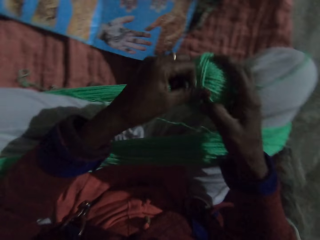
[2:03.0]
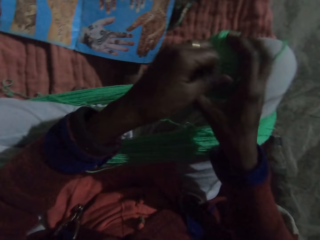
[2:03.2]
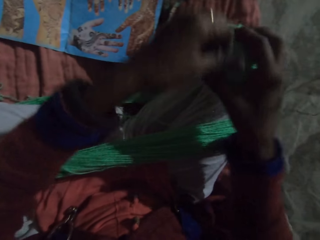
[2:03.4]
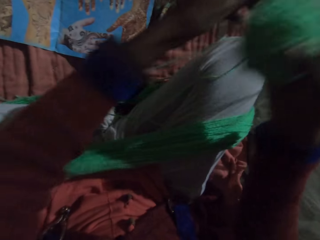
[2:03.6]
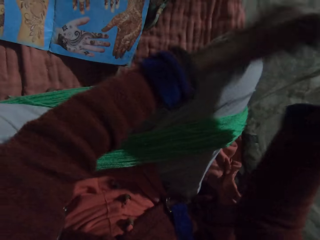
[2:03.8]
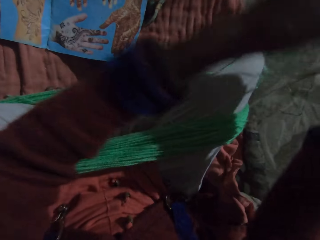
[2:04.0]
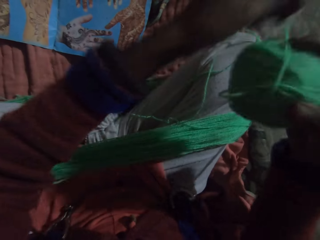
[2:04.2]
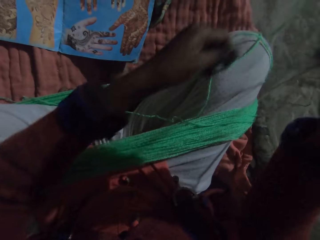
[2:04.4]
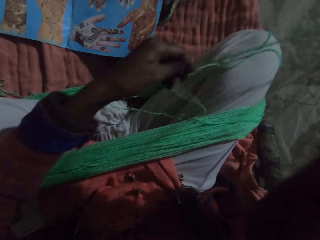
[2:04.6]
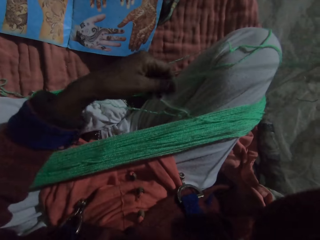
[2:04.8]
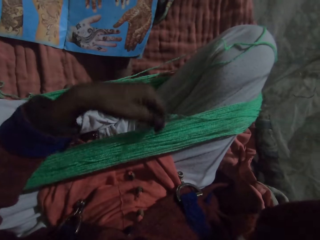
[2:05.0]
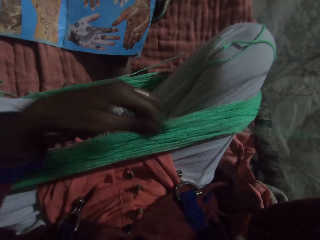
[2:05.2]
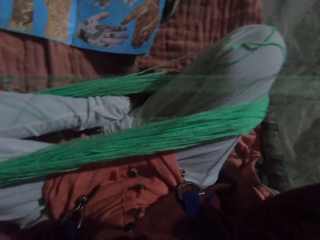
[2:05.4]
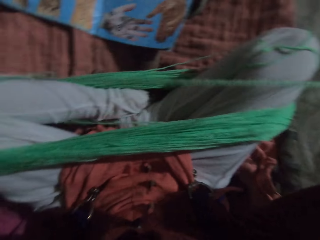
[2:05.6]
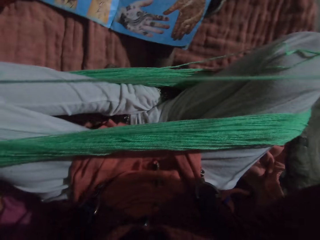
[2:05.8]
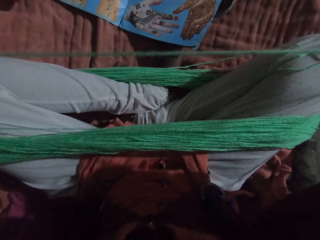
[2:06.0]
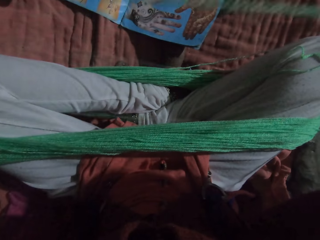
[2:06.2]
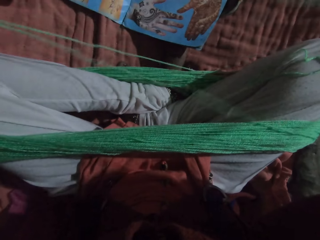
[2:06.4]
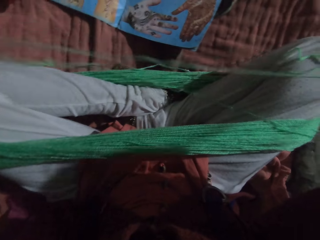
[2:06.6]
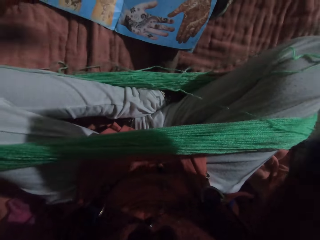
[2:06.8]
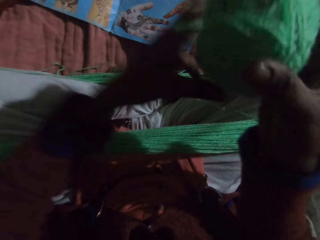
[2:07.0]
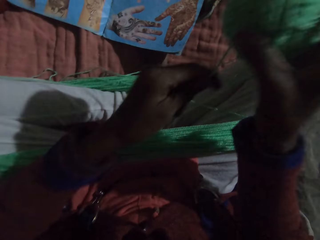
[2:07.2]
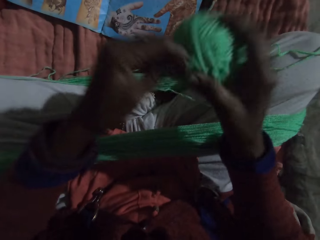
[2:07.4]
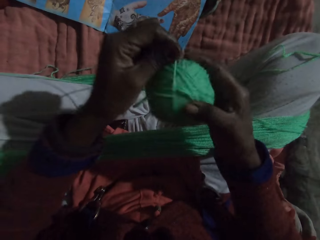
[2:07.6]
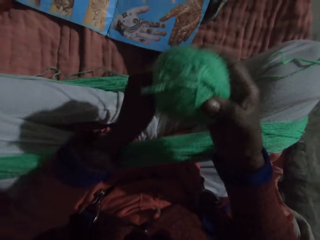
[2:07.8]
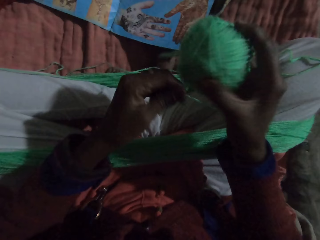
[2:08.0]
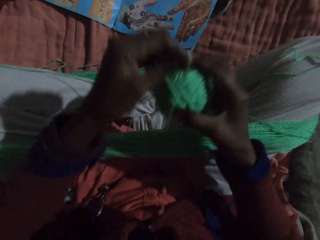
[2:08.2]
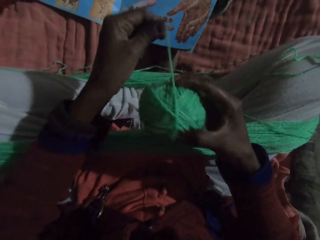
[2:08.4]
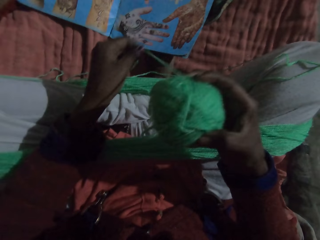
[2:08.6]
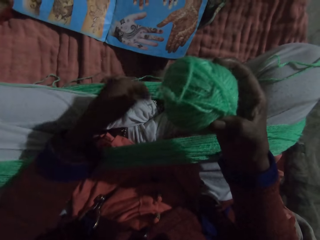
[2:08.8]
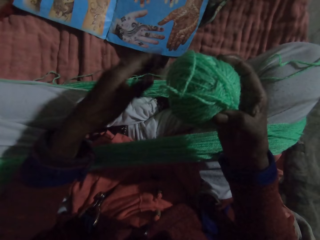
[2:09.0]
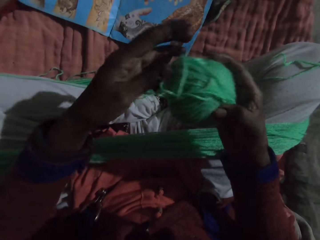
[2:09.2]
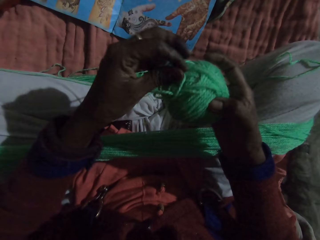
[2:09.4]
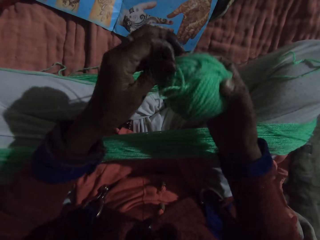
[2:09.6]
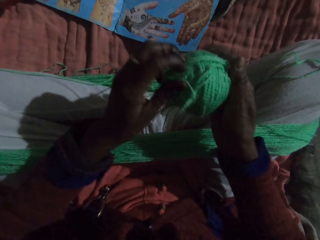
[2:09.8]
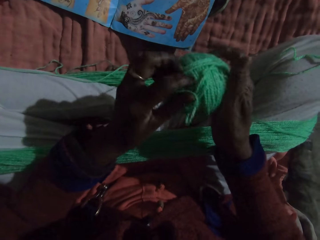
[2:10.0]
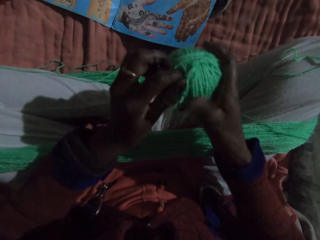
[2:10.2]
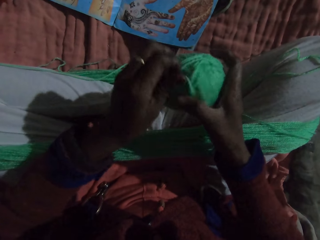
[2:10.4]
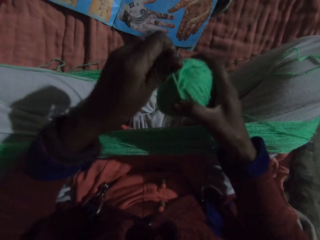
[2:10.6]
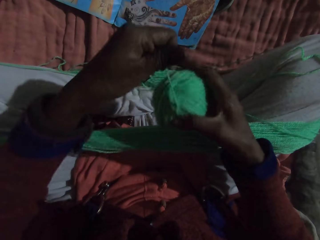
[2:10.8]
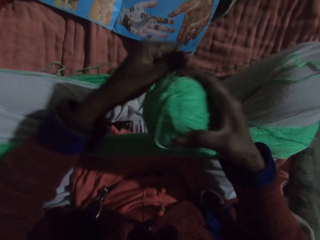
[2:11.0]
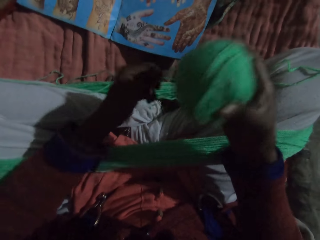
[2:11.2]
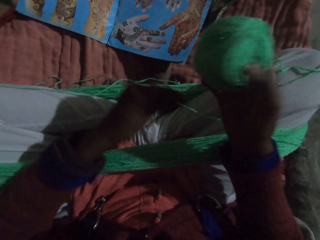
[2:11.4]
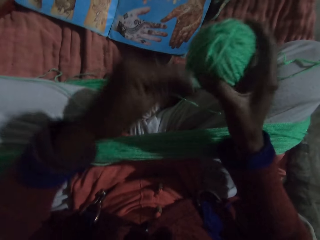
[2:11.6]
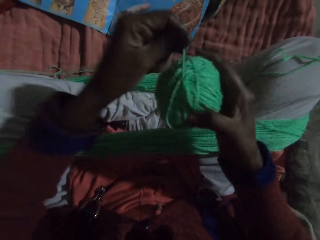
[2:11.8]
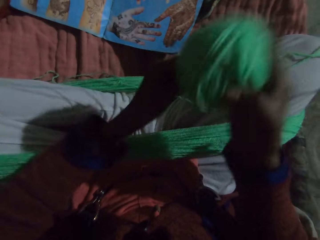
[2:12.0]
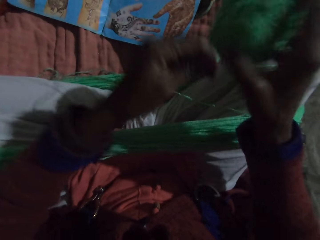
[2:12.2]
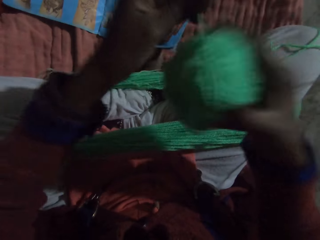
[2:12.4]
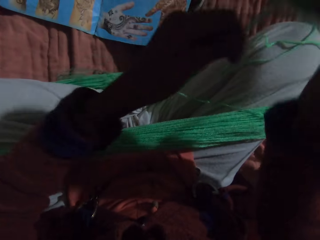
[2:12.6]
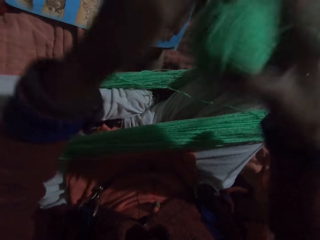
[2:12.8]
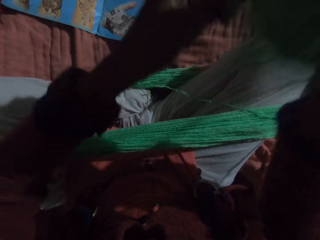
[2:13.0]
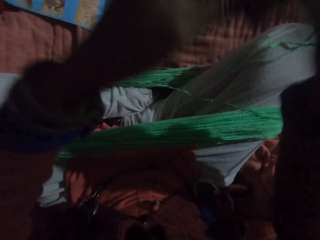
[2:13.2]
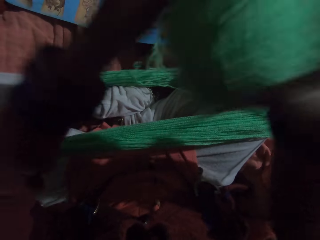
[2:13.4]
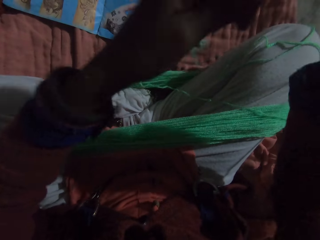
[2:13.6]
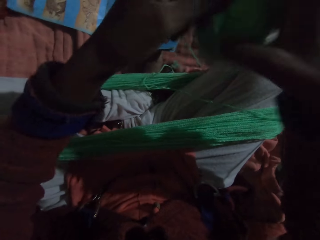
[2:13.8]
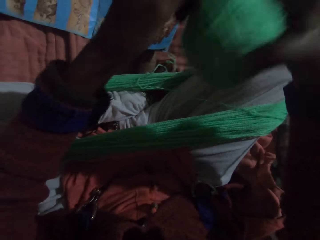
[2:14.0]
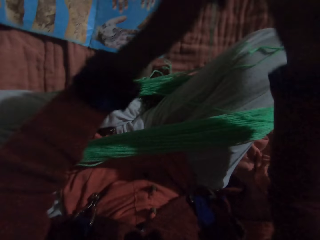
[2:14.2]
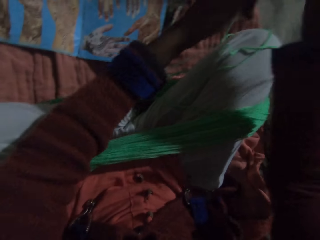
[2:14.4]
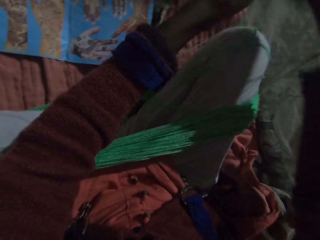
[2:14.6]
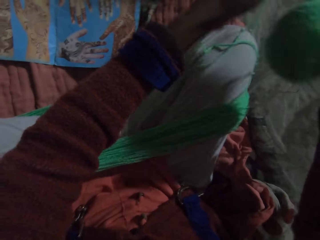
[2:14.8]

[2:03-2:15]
The camera wearer adjusts the yarn with her hands. She rolls the yarn with her hands.

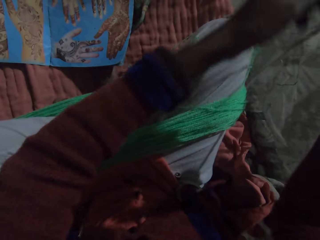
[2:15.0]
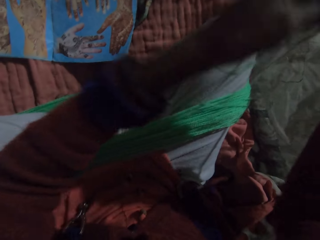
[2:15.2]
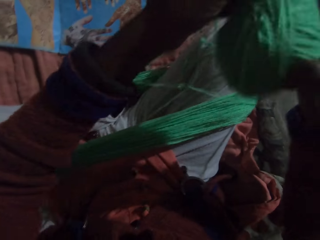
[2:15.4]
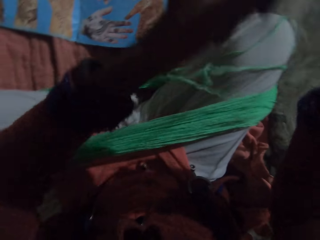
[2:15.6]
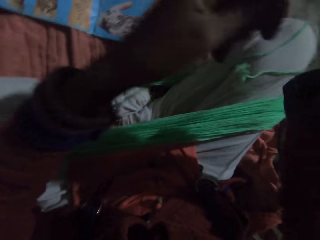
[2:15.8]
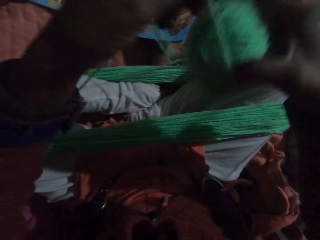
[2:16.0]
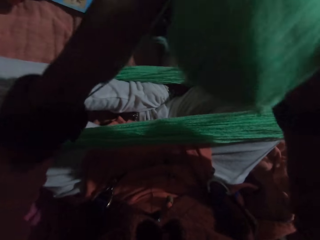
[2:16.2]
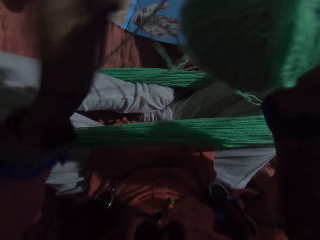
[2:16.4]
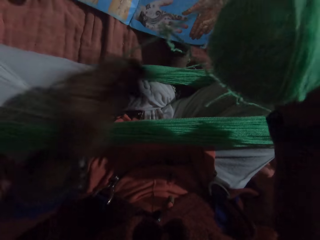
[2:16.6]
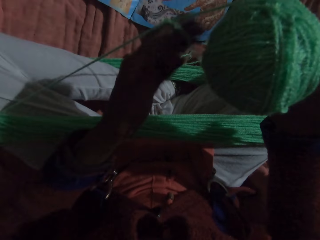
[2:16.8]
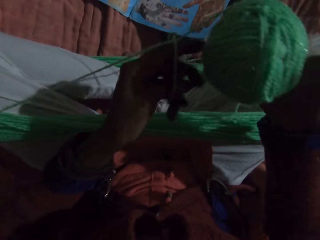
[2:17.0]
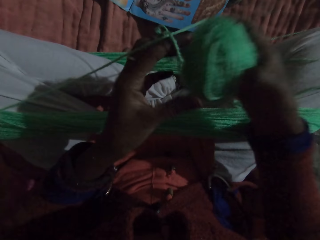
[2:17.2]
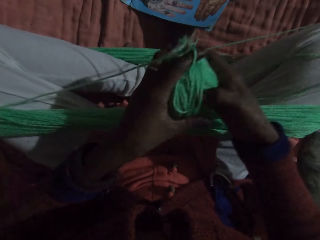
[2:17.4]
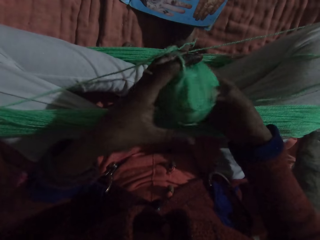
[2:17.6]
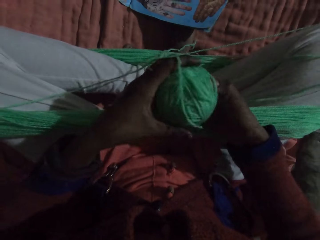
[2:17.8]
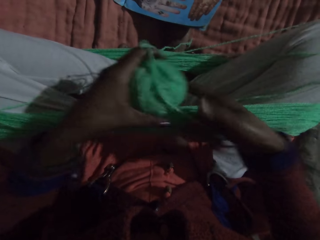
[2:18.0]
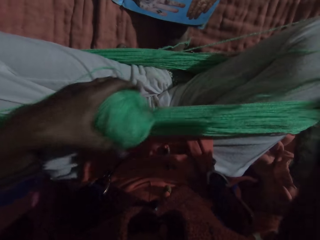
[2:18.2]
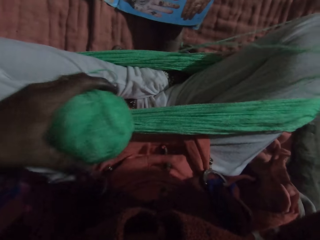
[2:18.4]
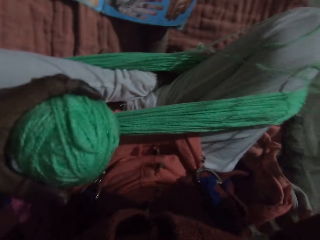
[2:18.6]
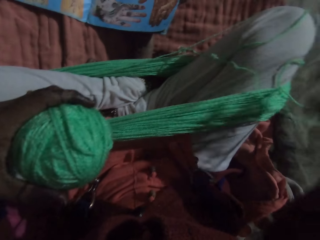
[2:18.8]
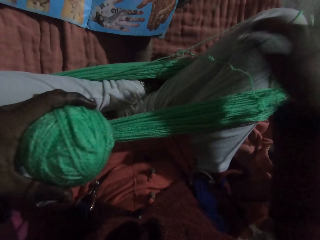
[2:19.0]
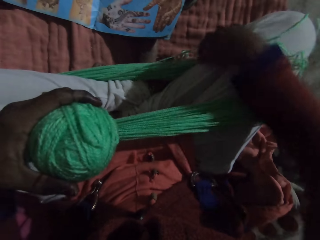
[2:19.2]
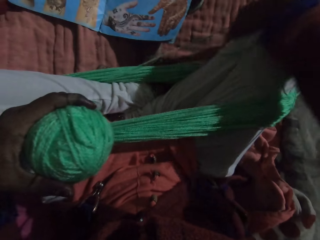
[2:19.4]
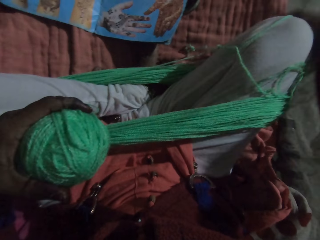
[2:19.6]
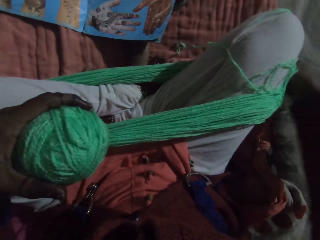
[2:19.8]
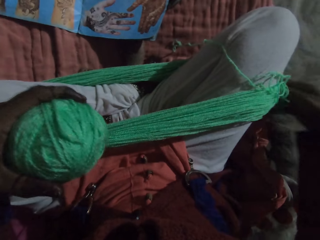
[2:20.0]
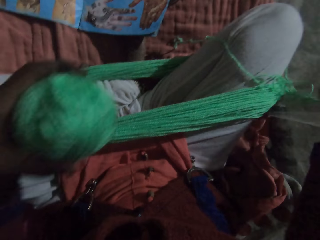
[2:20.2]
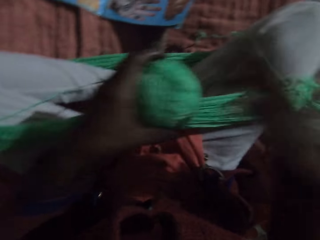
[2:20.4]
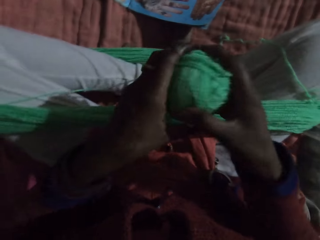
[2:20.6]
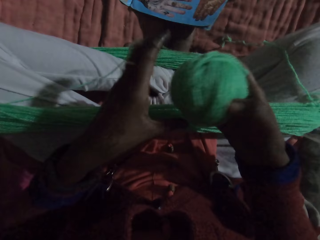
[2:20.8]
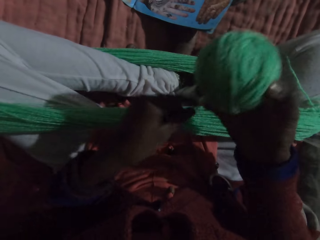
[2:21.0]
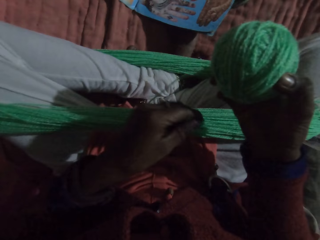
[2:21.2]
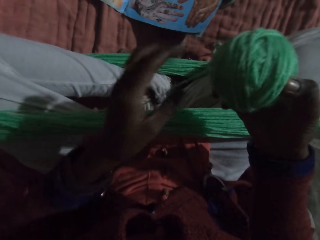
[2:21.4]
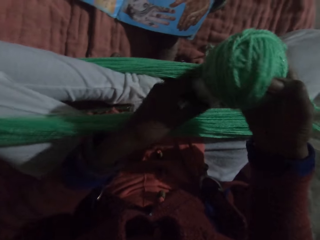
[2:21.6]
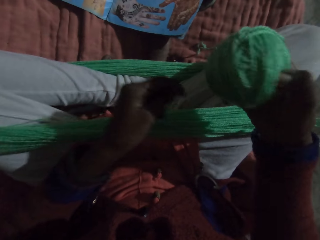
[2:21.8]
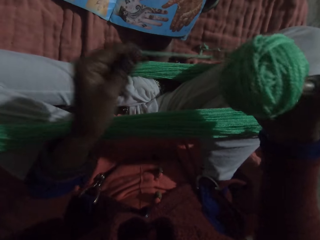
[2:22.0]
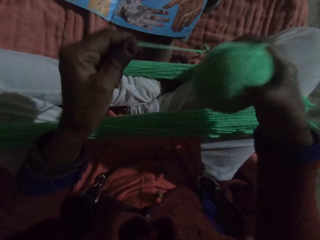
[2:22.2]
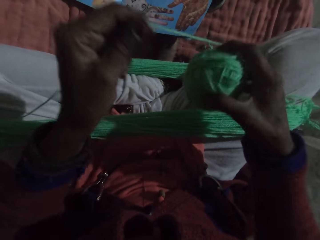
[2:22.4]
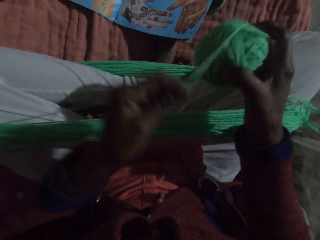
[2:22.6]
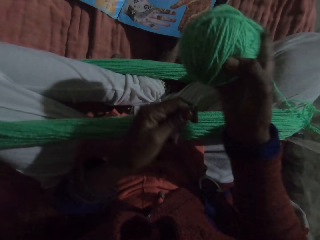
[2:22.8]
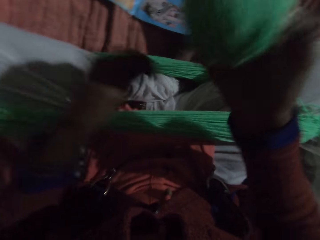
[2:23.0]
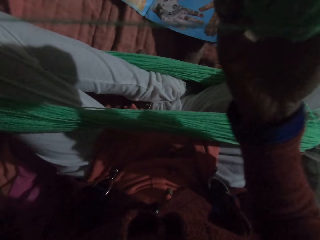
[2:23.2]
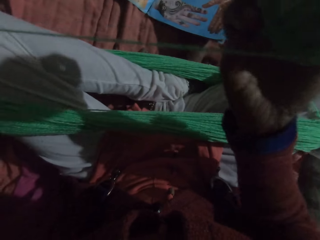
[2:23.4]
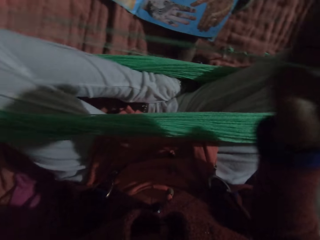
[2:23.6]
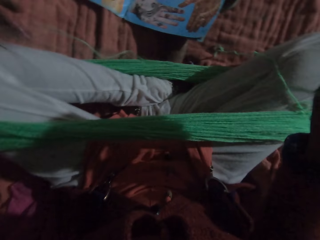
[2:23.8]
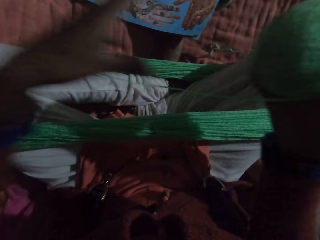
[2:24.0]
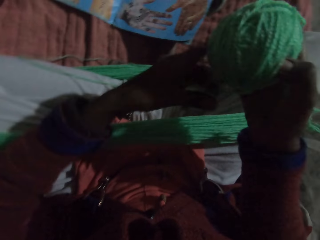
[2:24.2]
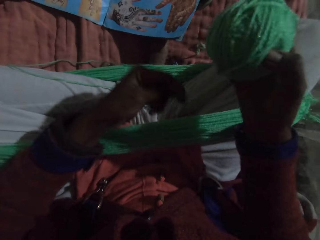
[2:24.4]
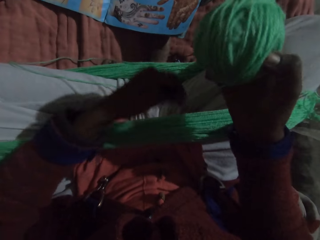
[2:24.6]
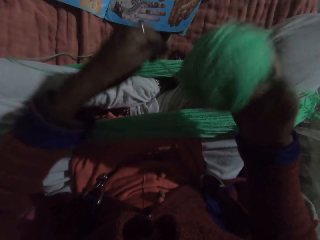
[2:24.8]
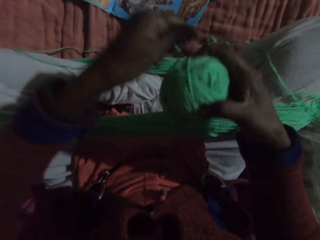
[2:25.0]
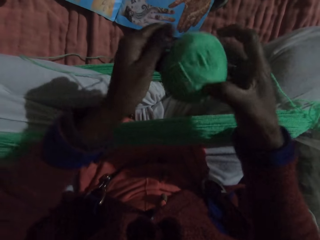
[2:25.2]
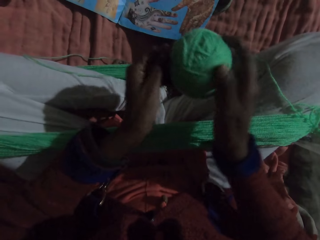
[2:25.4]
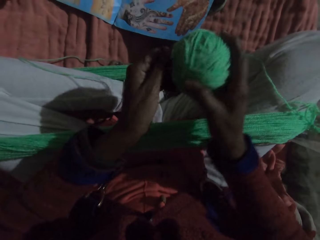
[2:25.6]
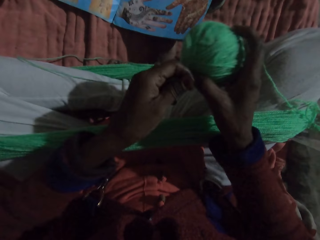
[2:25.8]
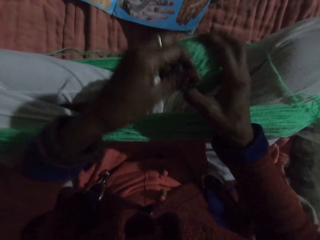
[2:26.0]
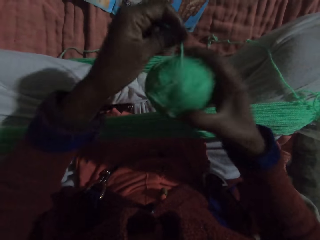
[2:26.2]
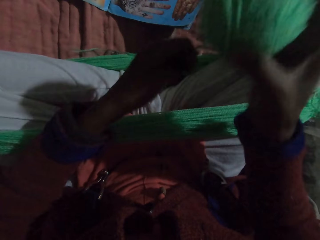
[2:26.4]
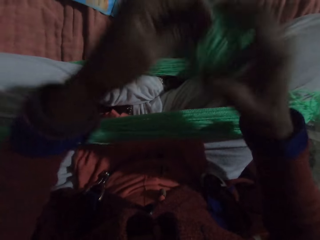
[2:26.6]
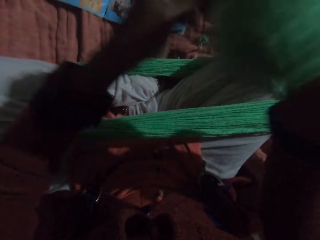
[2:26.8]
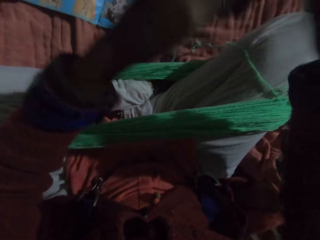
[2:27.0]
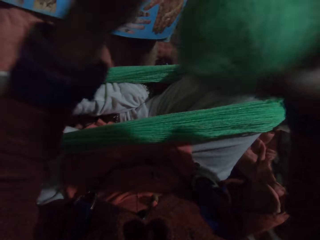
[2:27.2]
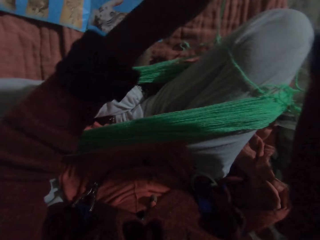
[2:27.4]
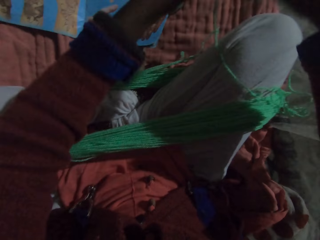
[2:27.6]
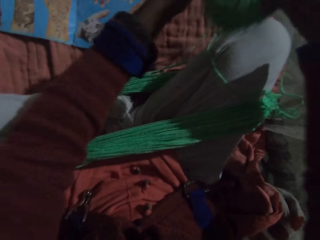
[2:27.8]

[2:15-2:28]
The camera wearer adjusts the yarn with her hands. She passes the thread roll under the thread. She rolls the thread. She rolls the yarn with her hands.
